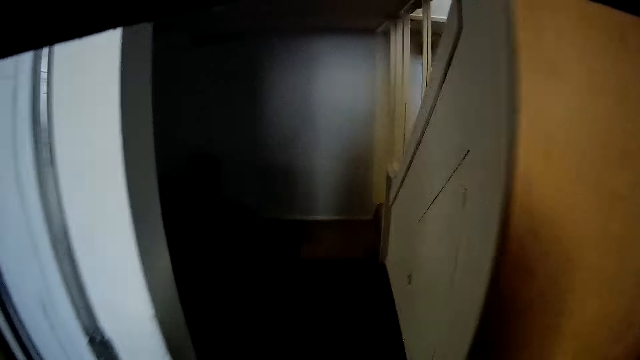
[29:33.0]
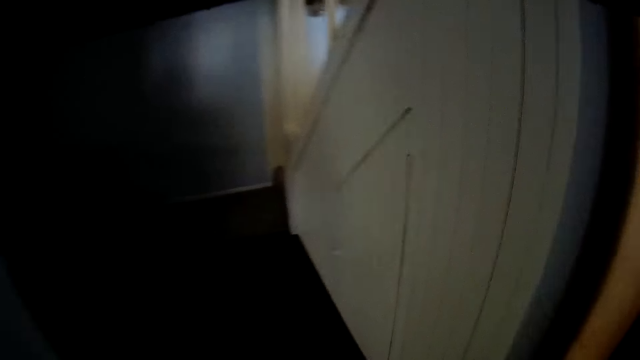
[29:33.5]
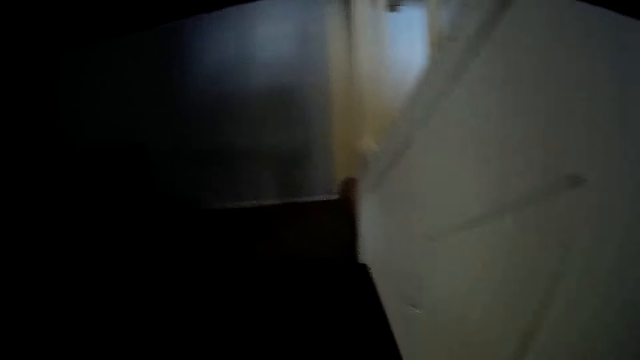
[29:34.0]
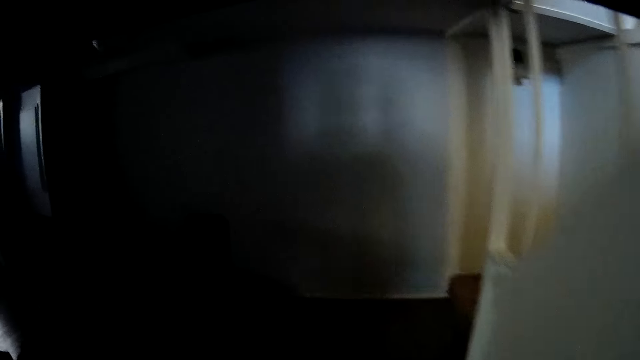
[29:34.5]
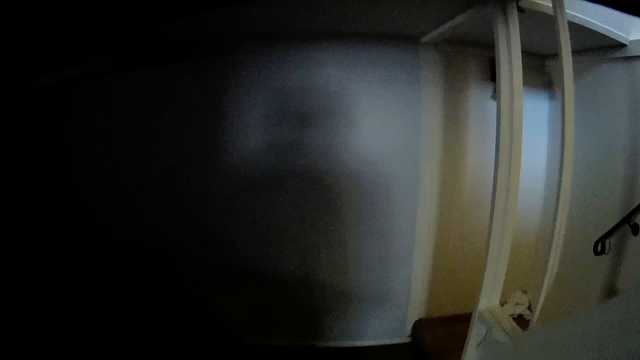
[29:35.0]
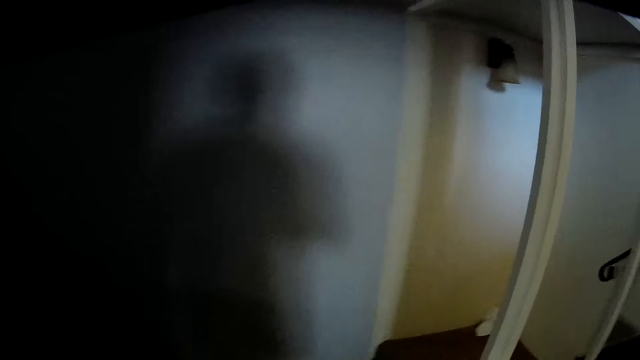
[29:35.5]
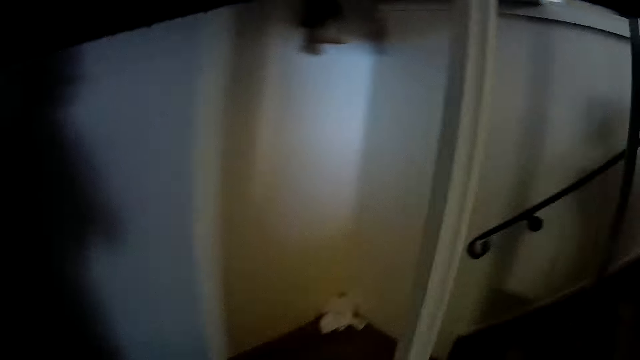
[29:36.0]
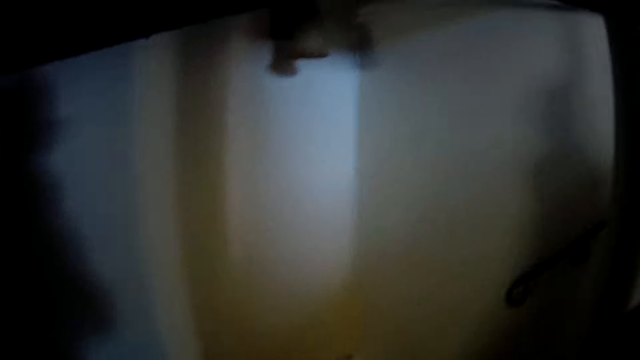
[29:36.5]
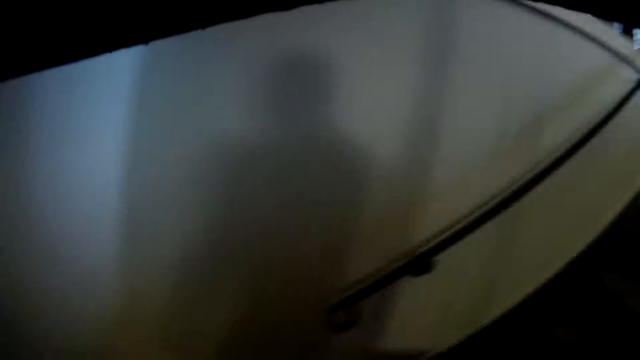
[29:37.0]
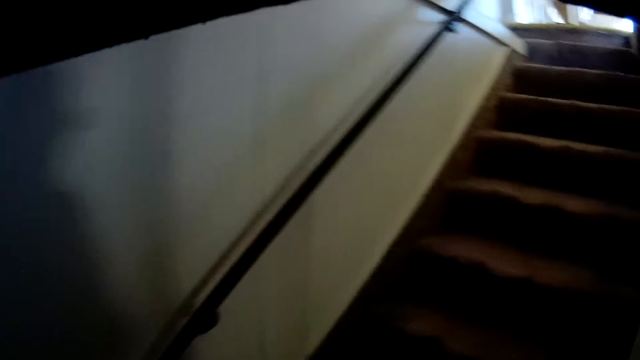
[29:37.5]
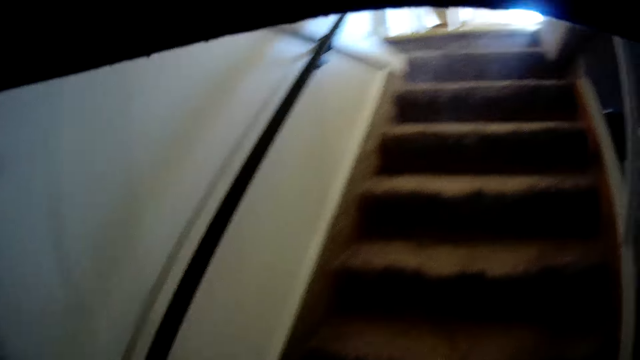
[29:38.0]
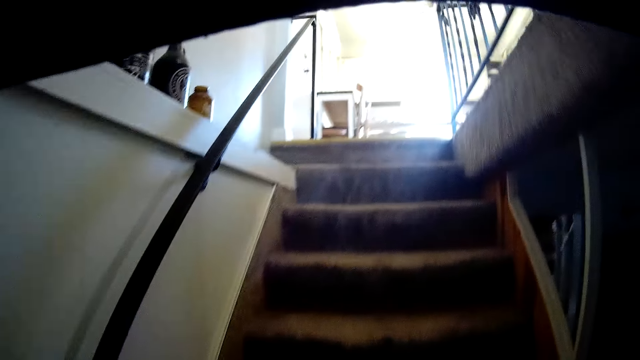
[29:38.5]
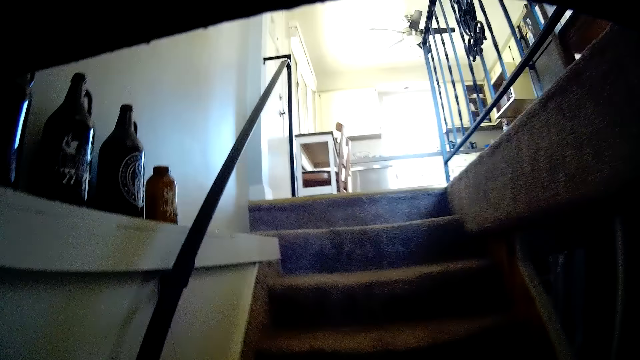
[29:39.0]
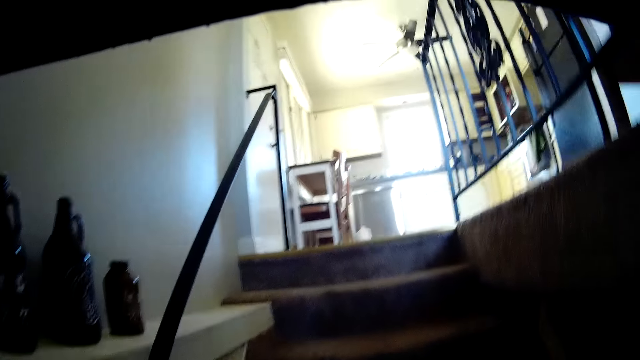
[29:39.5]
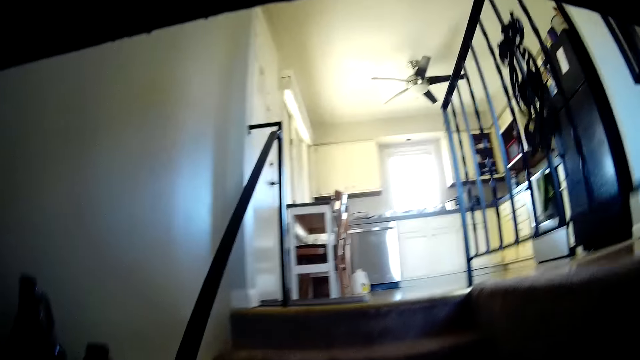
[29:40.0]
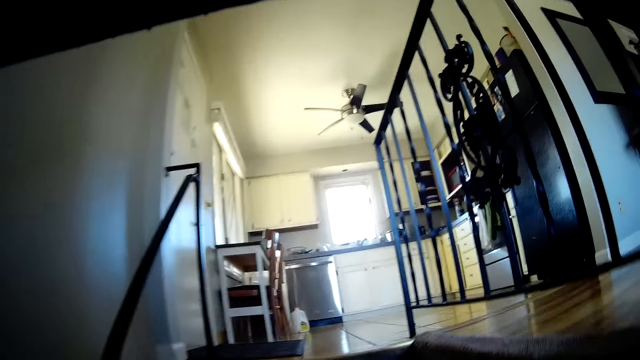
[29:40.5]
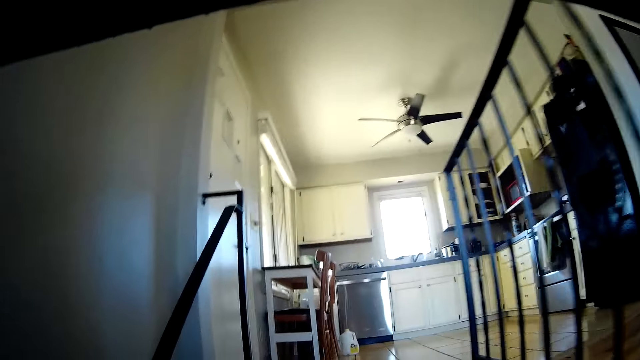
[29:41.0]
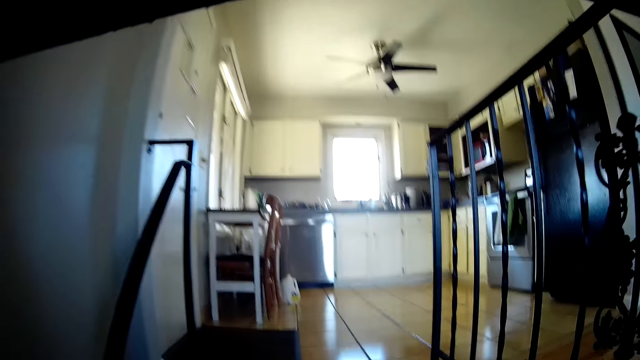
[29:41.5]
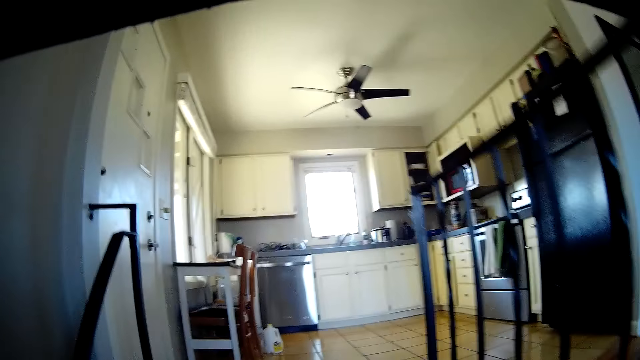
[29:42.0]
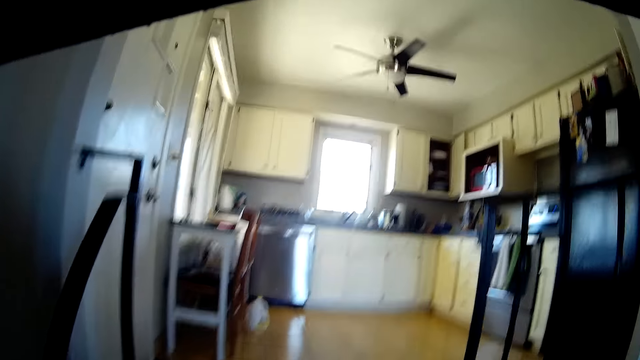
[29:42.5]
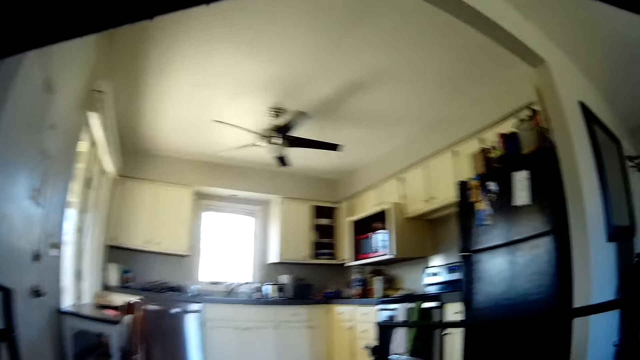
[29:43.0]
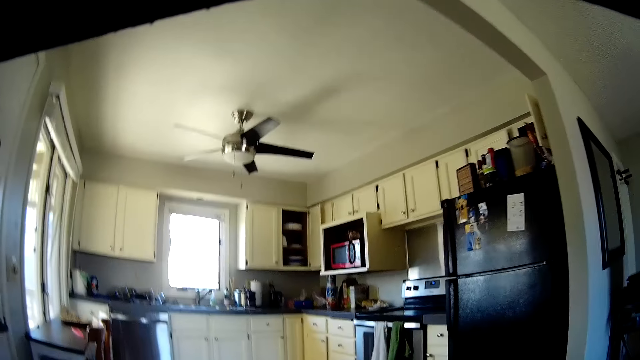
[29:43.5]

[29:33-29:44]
The camera wearer walks on the house. They walk back up the stairs.

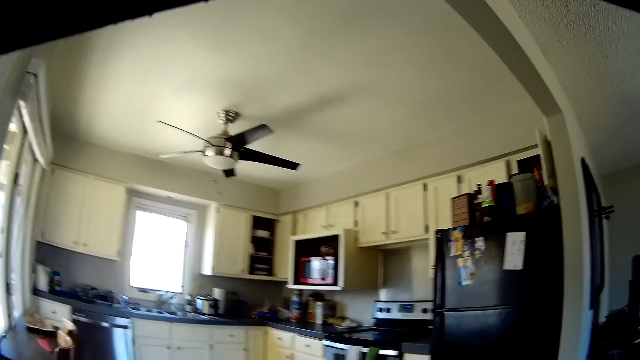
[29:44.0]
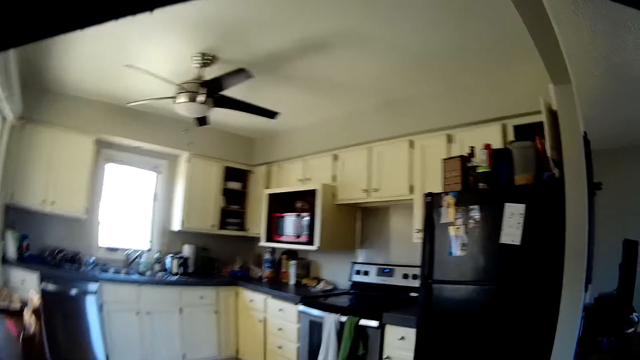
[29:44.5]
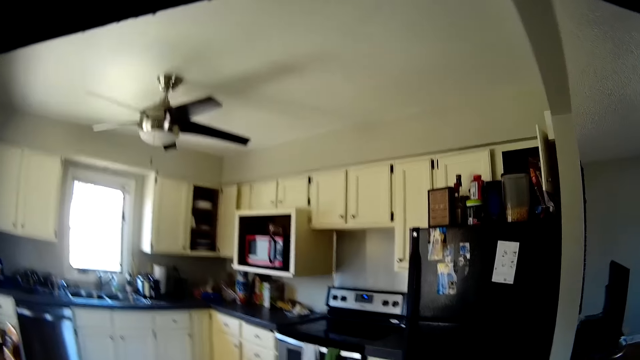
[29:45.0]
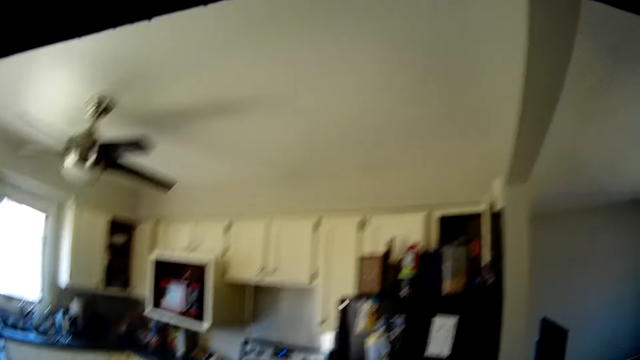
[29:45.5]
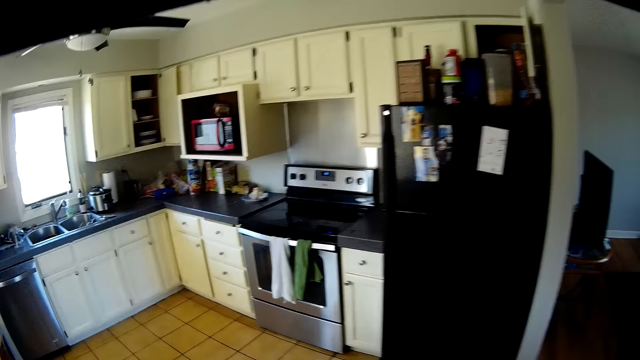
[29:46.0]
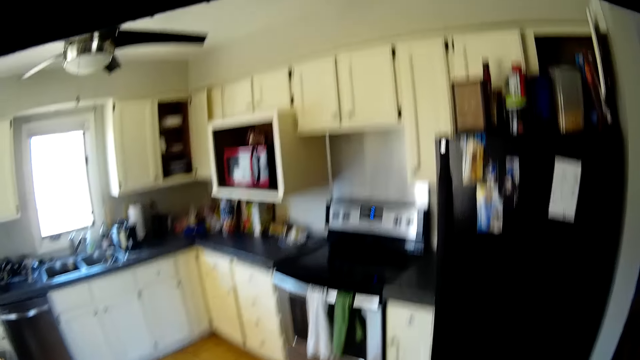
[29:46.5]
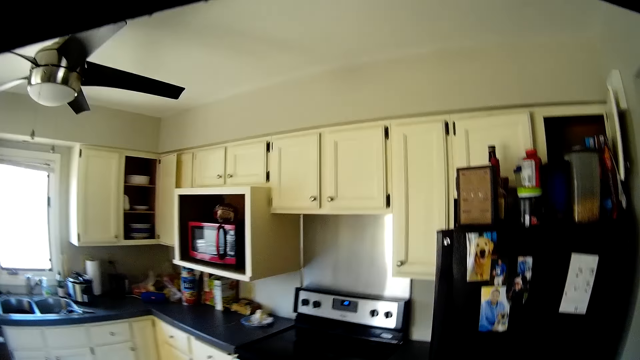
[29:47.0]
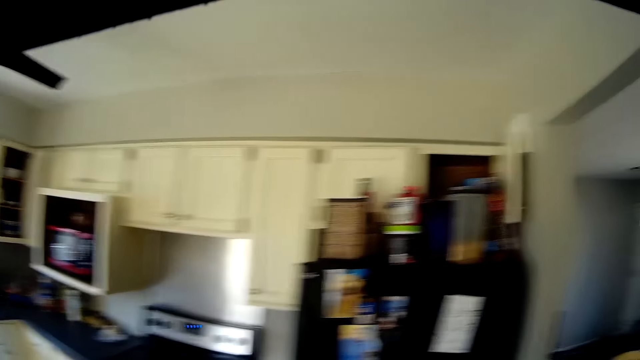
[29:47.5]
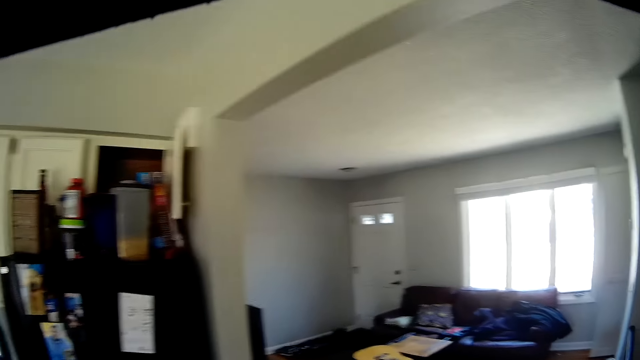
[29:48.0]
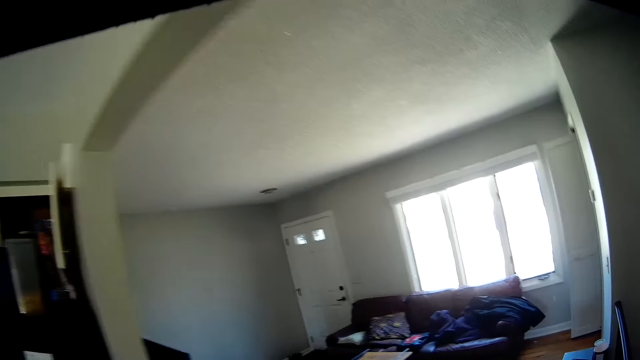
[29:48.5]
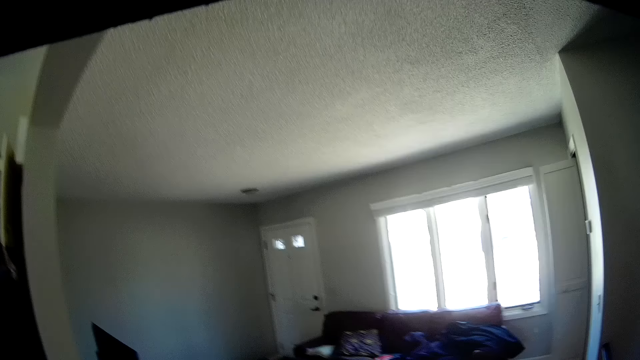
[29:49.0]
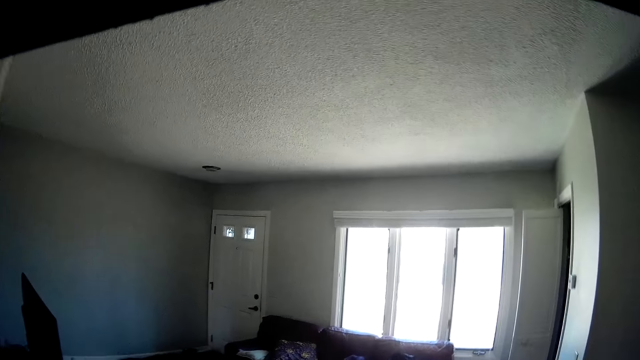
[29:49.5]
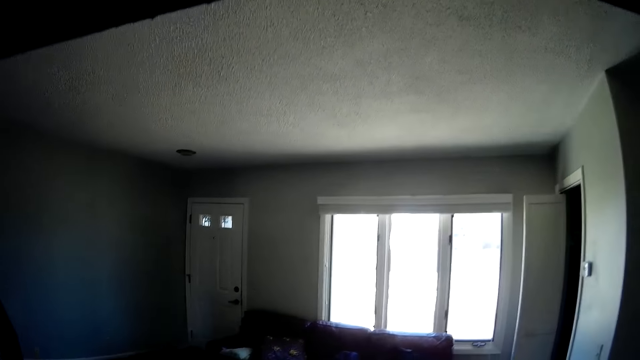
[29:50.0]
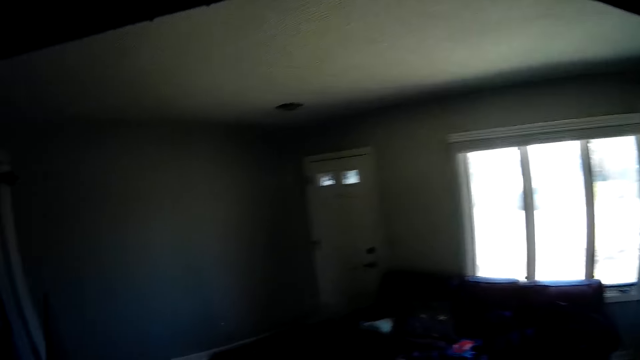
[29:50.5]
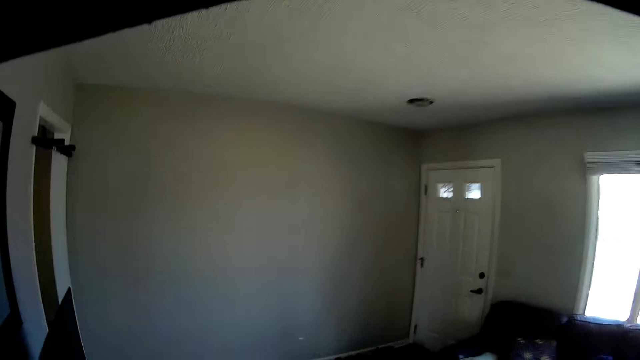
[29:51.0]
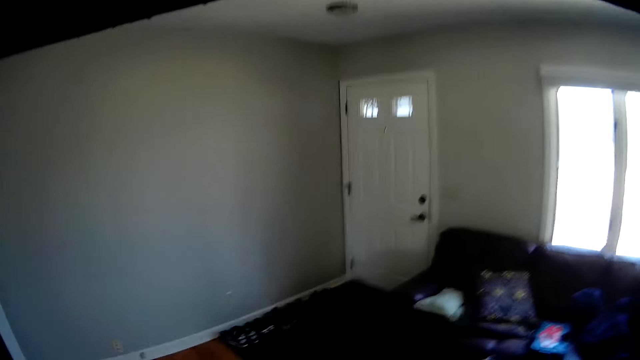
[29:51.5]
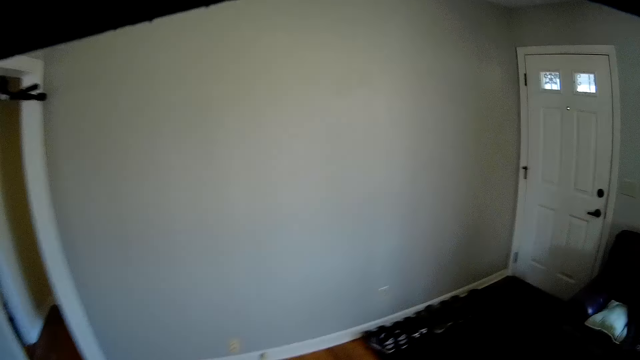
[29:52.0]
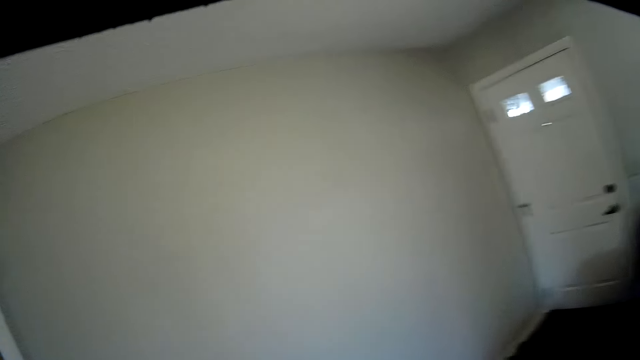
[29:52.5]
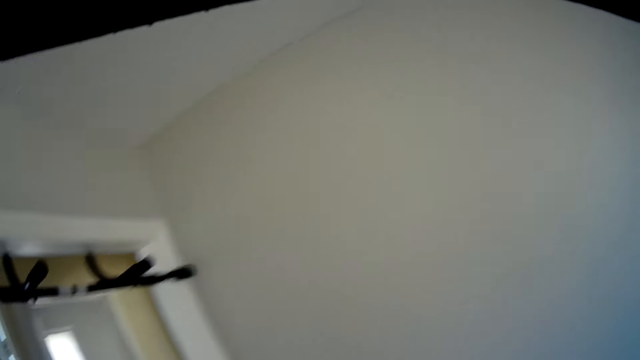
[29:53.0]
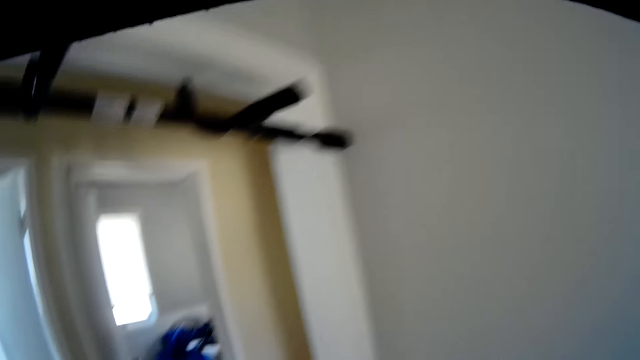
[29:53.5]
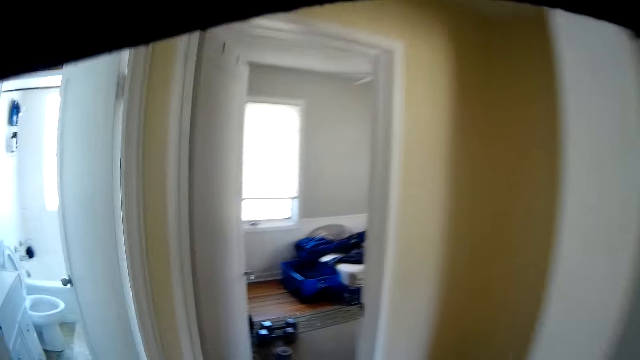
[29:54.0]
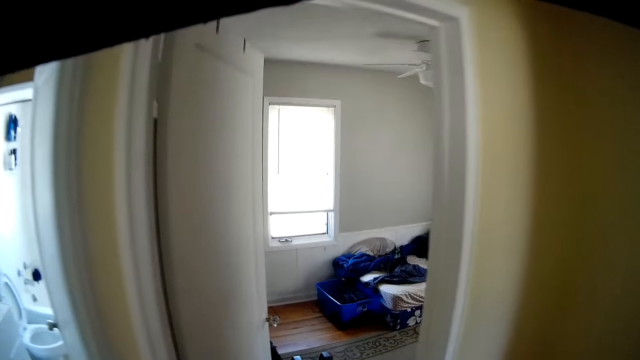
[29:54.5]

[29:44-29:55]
The camera wearer walks on the house. They walk into a room.
